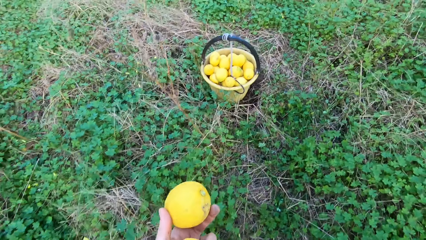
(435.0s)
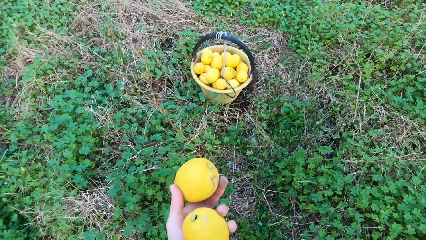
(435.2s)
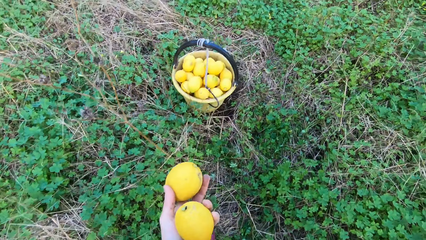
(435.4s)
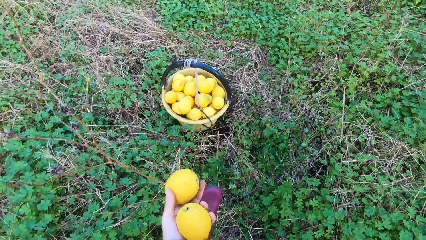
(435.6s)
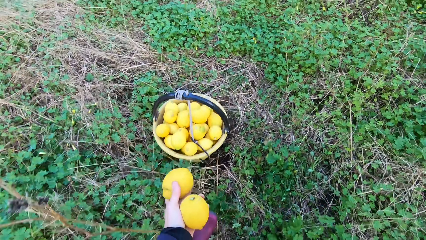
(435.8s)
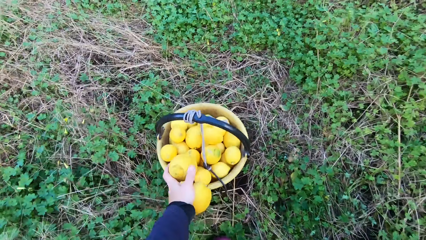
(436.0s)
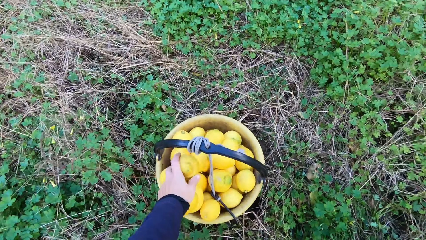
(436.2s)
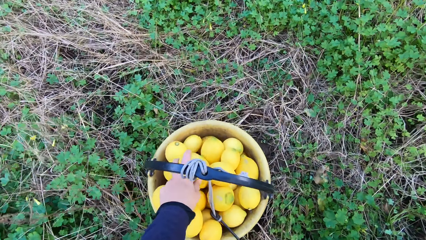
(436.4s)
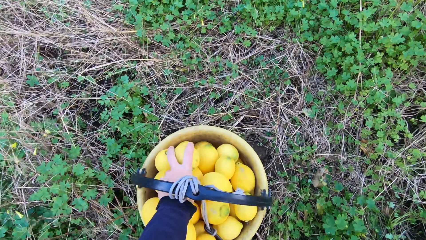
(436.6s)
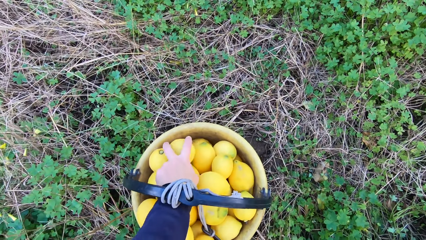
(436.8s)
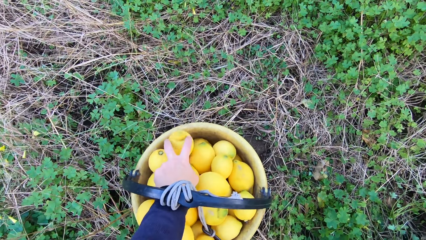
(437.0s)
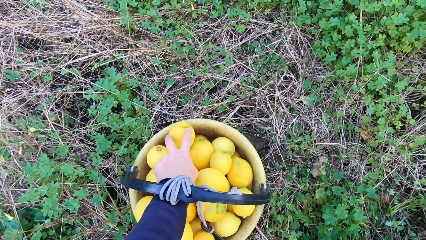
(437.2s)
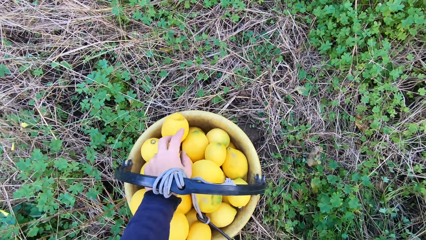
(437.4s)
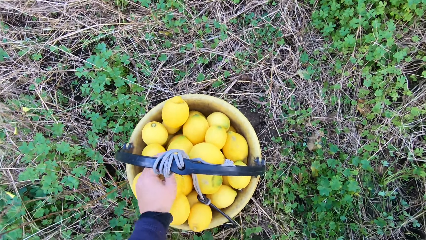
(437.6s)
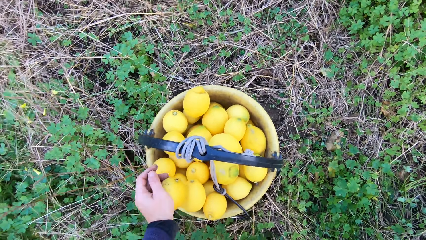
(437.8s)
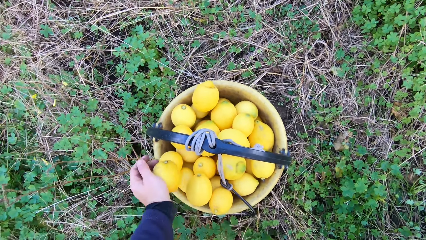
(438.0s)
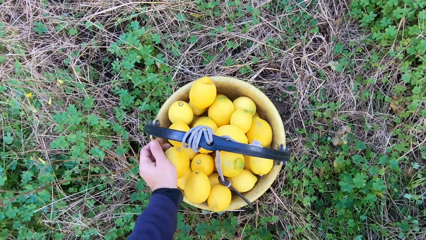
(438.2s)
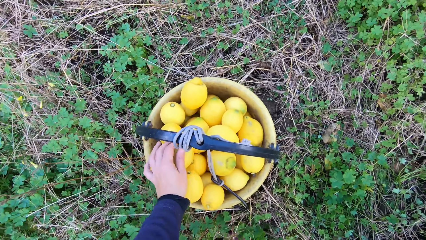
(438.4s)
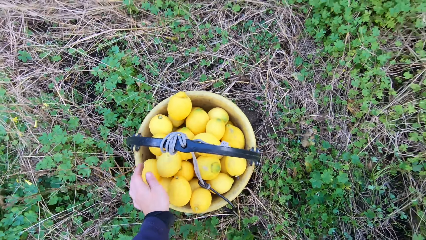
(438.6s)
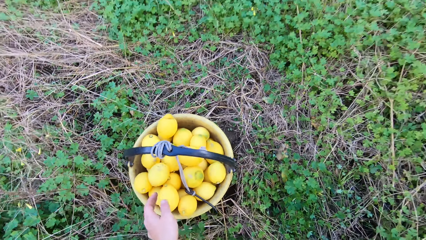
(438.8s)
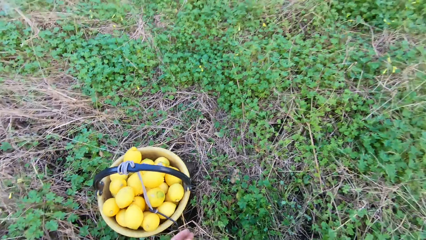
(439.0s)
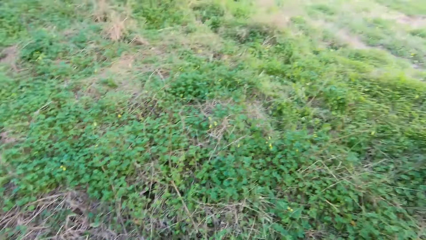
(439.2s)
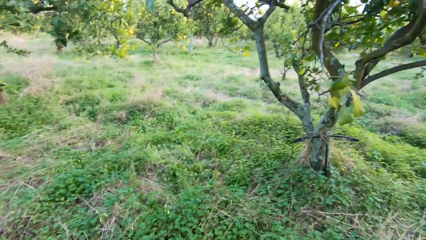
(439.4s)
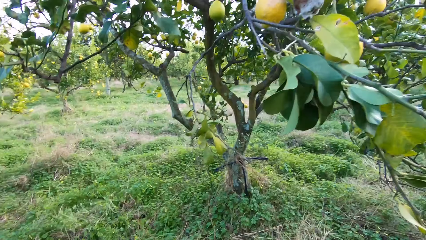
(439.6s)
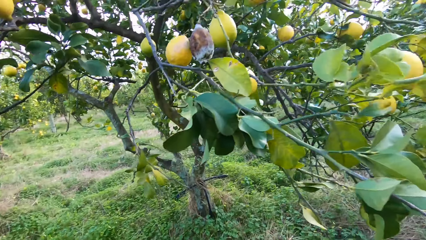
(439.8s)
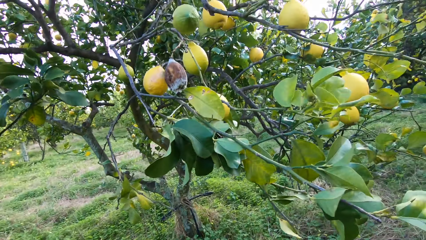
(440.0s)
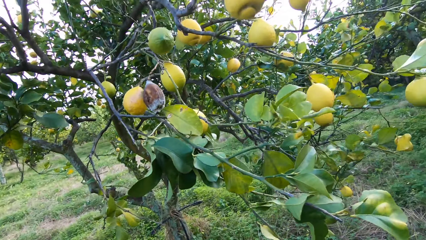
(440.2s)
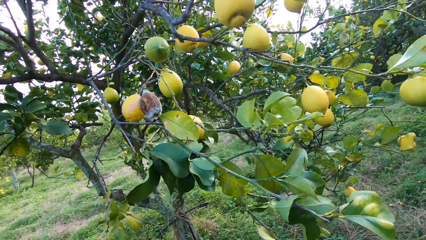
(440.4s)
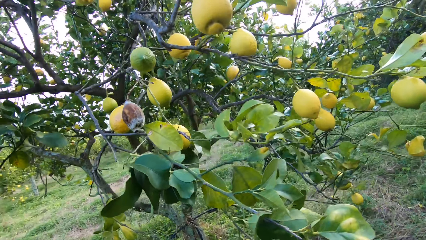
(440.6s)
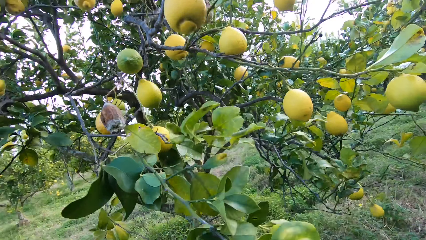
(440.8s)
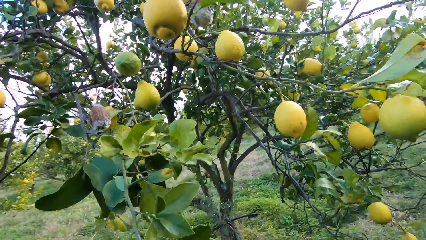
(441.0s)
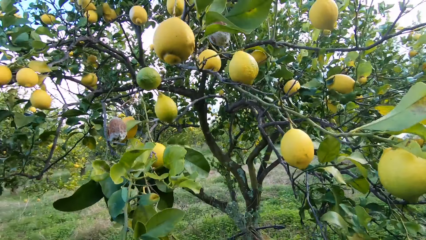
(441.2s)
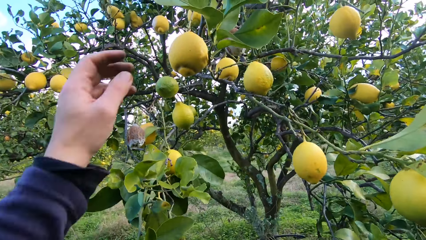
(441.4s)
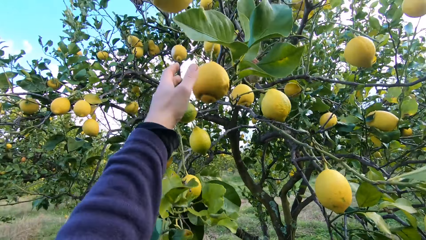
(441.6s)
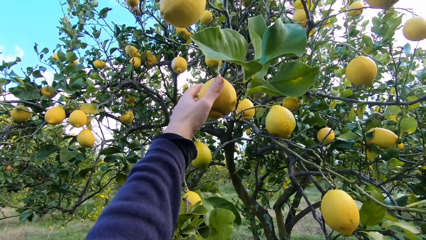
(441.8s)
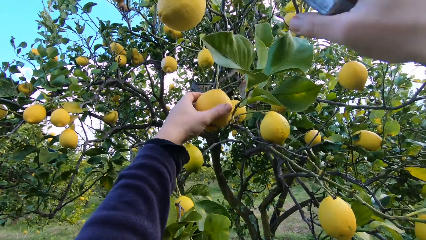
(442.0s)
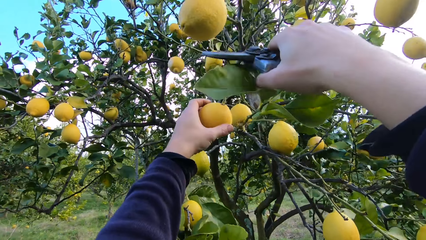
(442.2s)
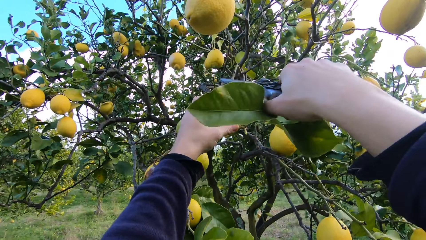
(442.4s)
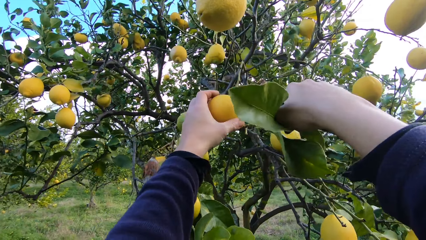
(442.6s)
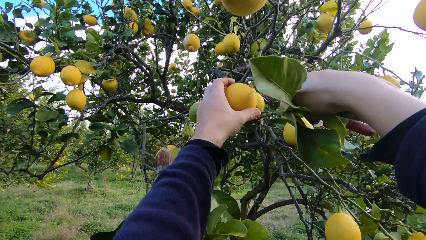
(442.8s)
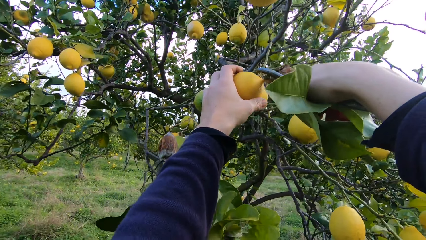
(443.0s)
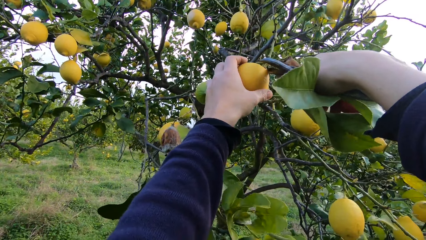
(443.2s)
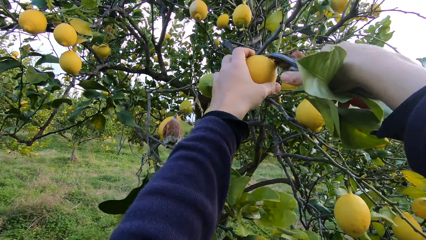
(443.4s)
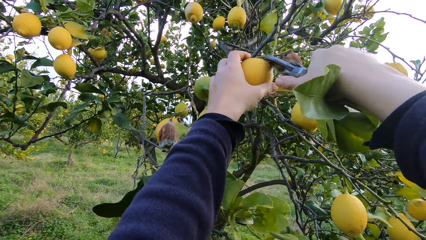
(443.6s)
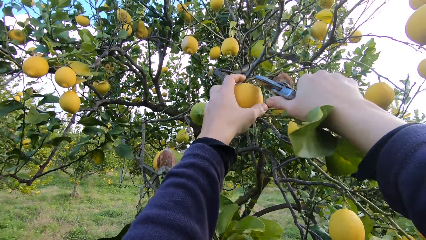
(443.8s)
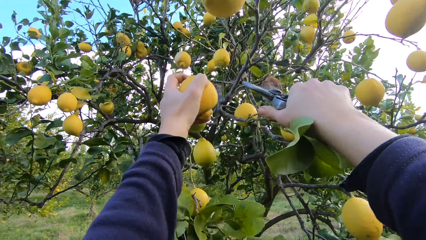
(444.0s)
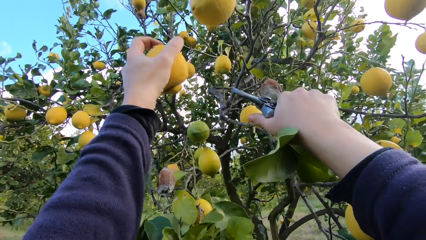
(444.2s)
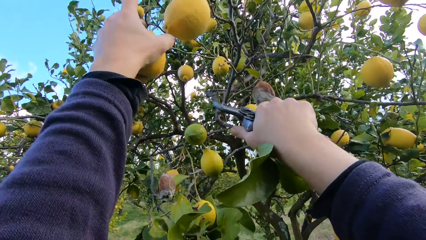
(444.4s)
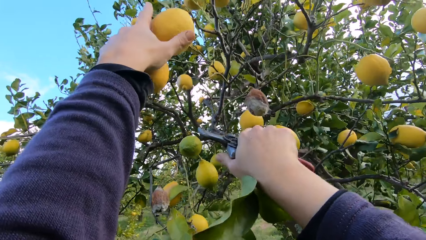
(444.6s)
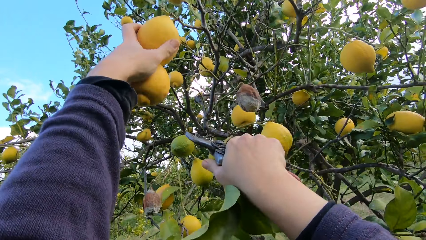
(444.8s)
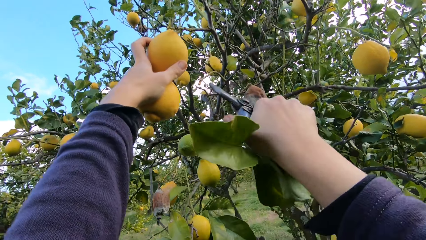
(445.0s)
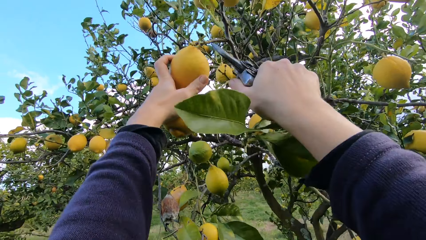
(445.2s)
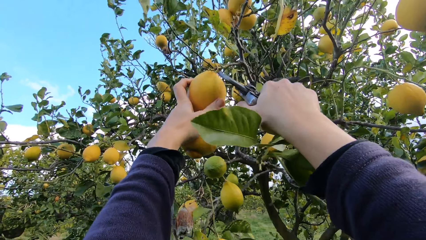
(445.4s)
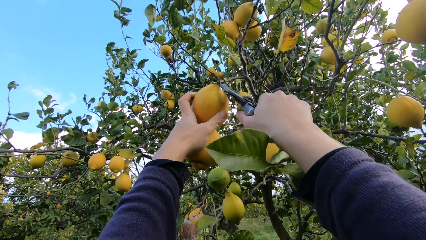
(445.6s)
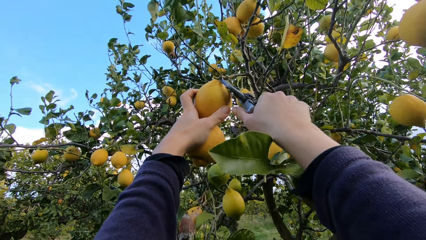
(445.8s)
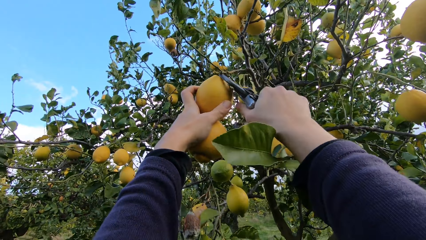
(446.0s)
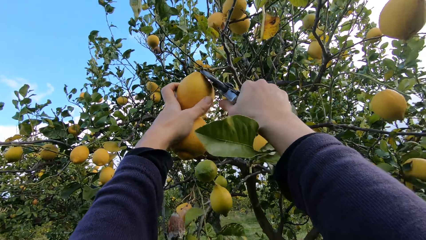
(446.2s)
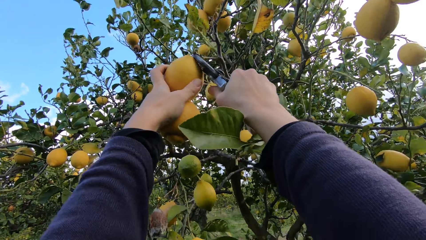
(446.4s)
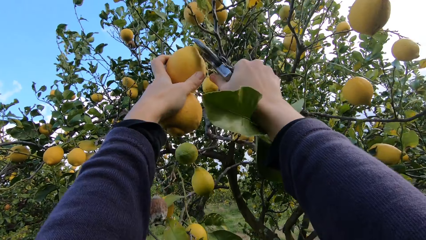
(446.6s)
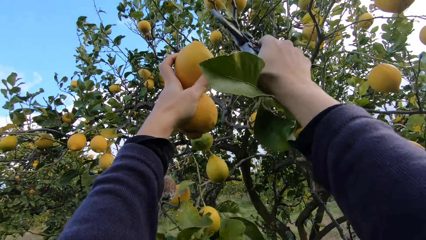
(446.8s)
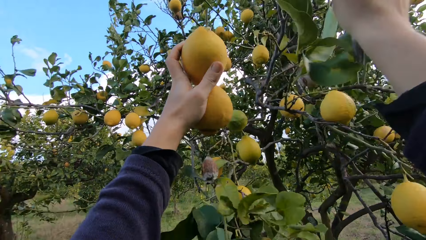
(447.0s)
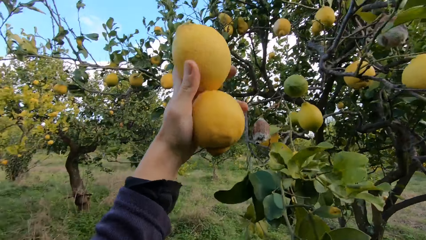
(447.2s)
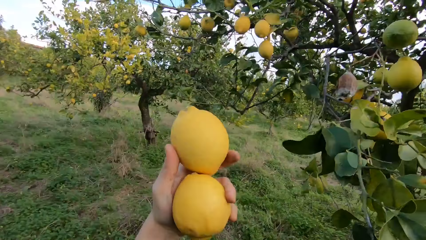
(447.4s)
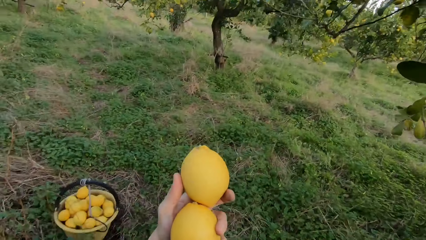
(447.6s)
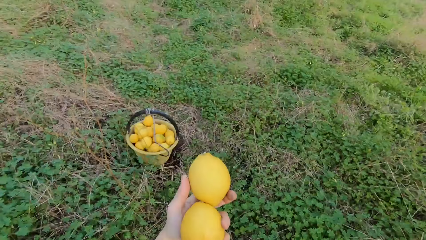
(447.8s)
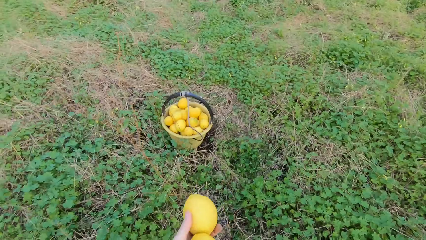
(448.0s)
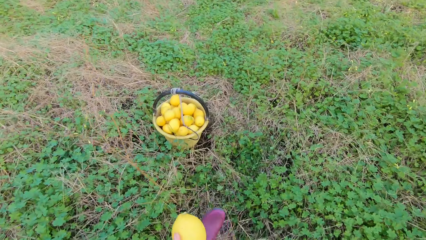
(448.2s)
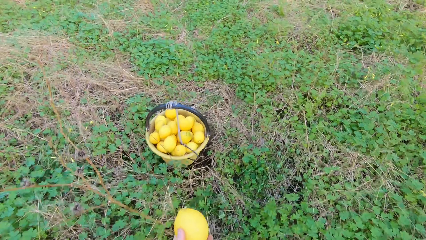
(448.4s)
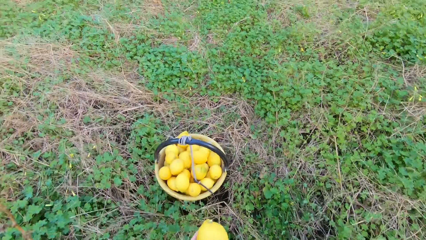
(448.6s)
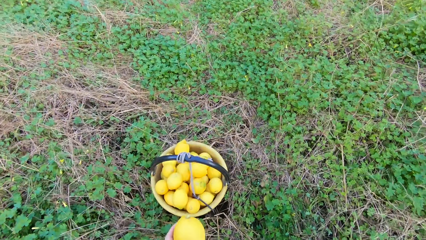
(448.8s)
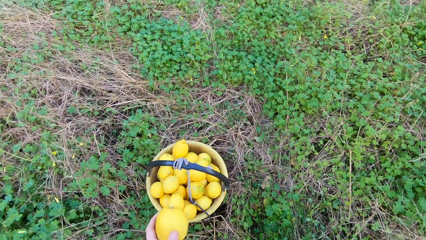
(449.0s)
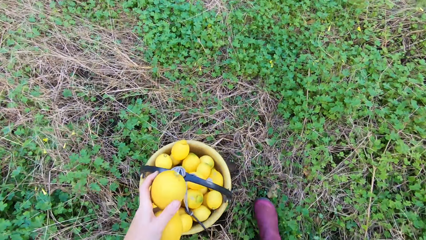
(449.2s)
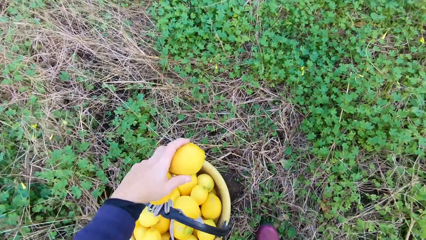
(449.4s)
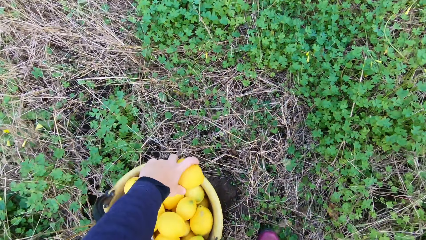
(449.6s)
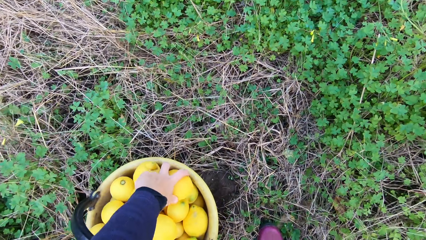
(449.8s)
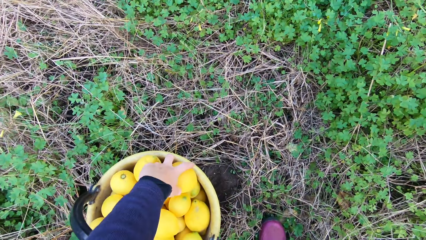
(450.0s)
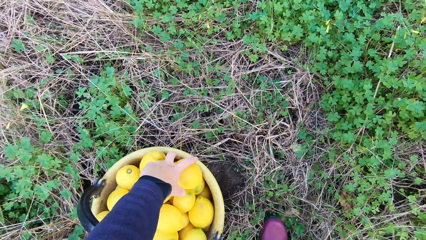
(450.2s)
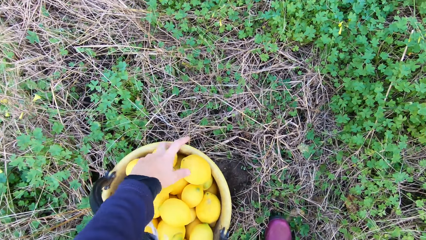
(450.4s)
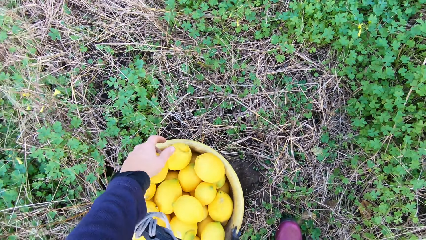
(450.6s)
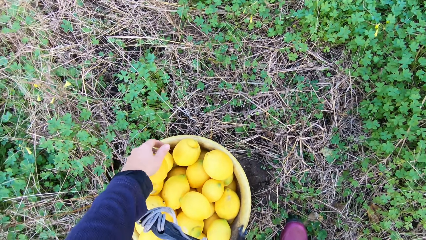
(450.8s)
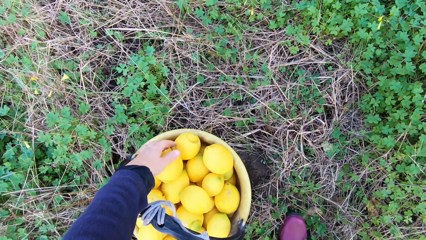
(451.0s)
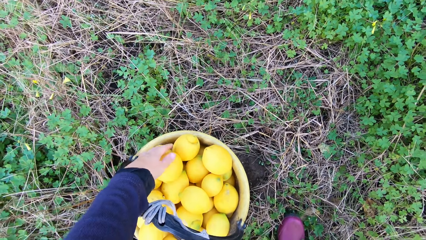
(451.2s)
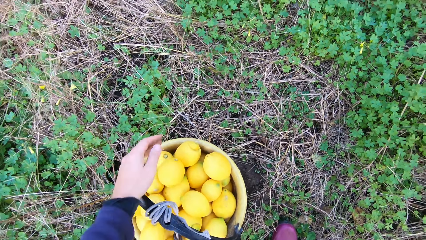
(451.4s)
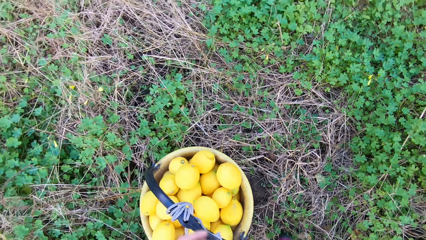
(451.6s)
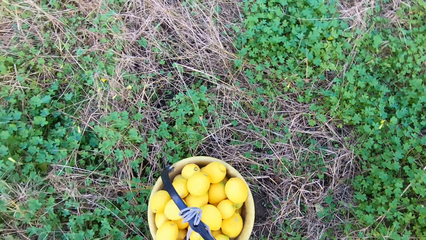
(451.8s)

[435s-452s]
The camera wearer throws the lemons or oranges into the bucket. They grab an orange. They cut the stem off. They pluck another lemon from the tree with the plier. They grab an orange. They cut the stem off. They pluck another lemon from the tree with the plier. They throw the lemons into the bucket.
